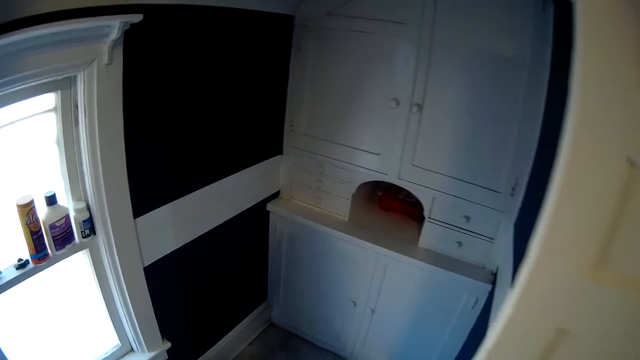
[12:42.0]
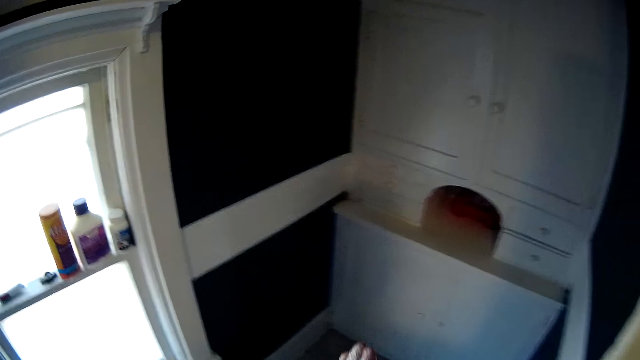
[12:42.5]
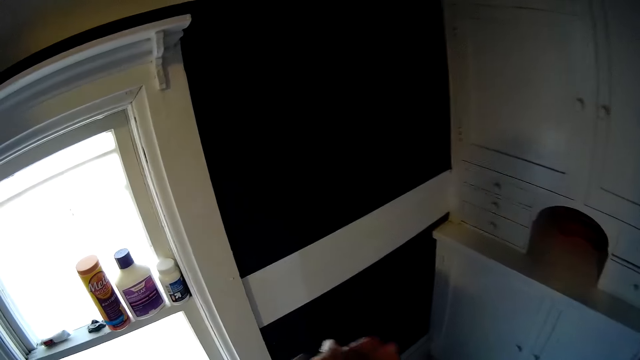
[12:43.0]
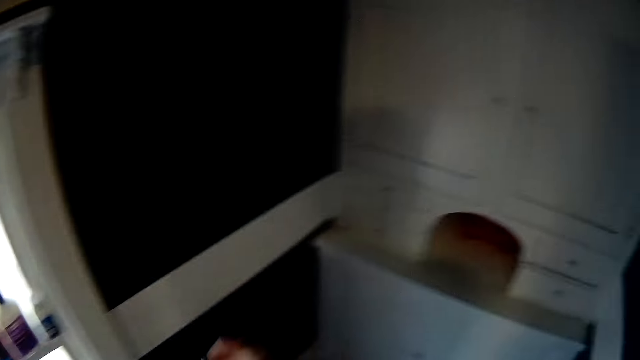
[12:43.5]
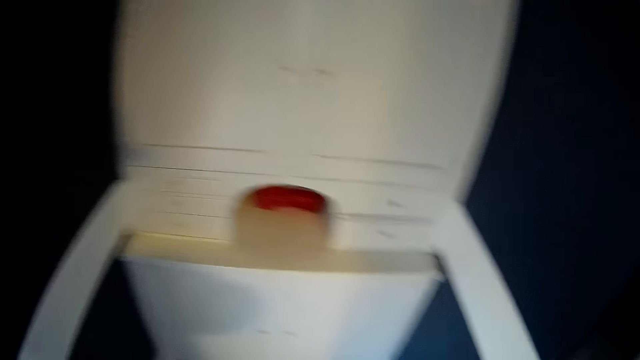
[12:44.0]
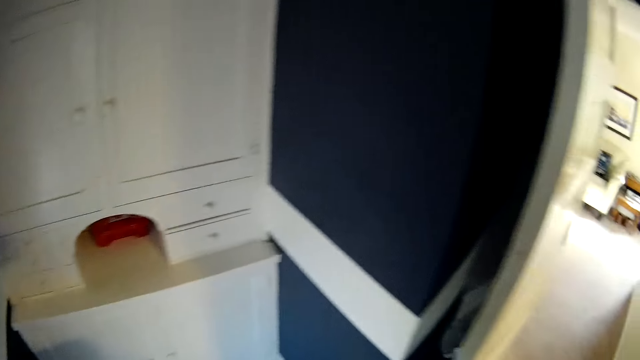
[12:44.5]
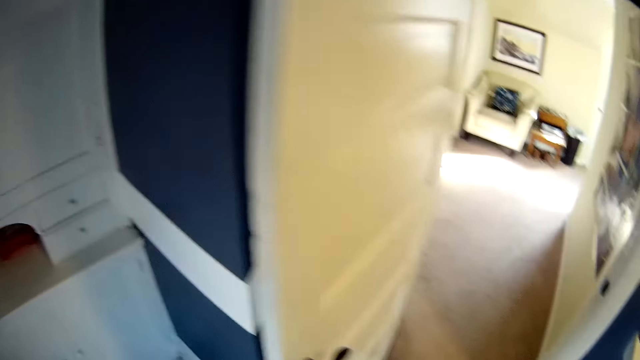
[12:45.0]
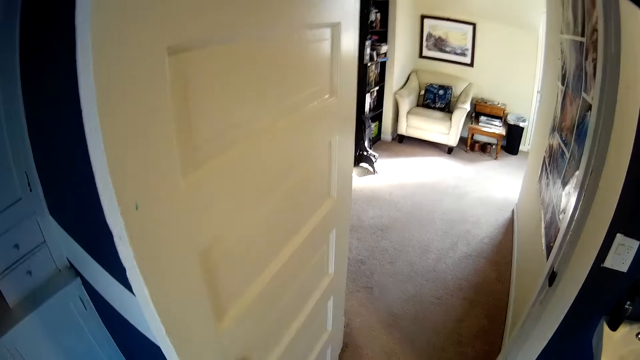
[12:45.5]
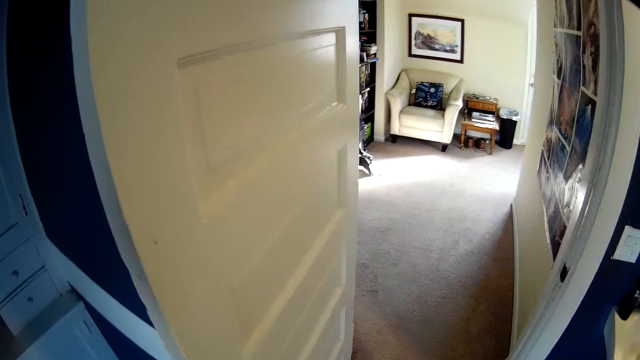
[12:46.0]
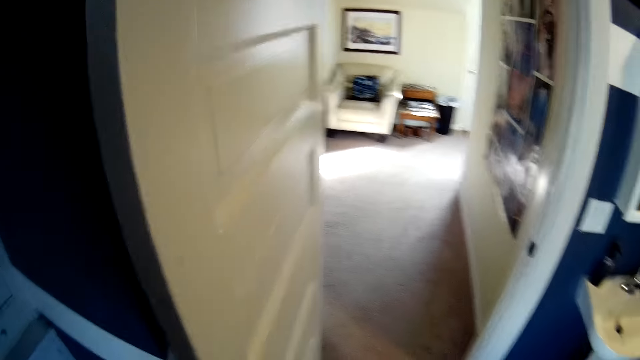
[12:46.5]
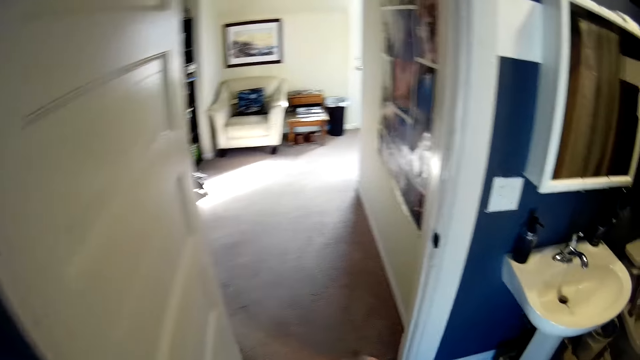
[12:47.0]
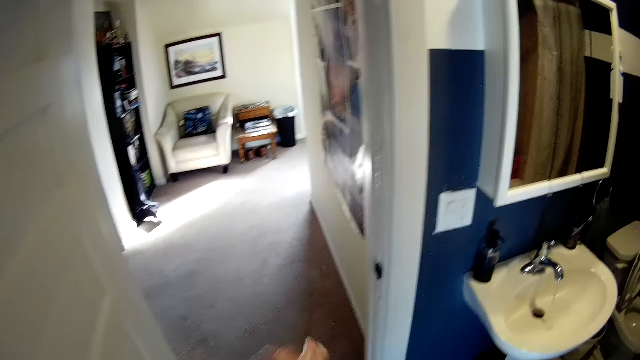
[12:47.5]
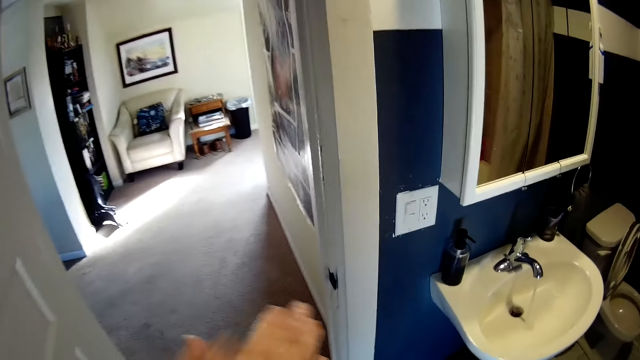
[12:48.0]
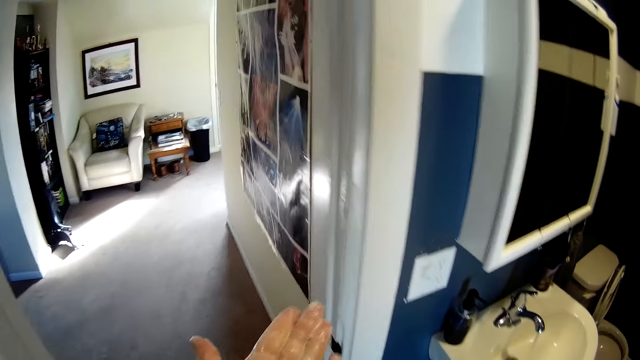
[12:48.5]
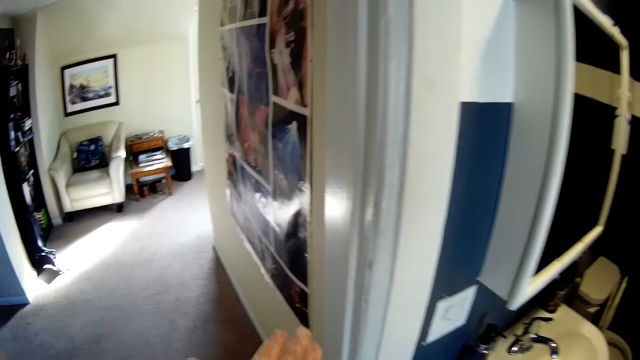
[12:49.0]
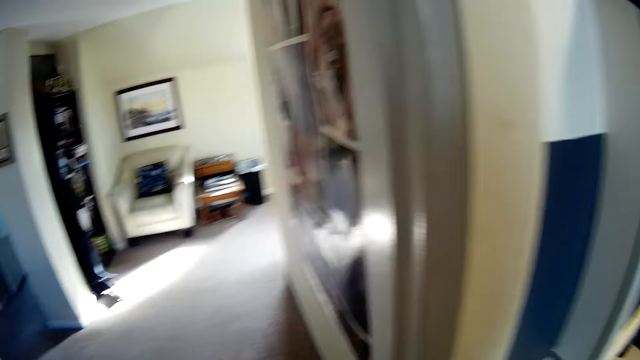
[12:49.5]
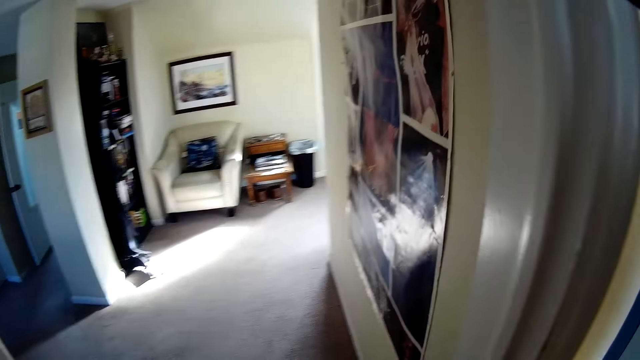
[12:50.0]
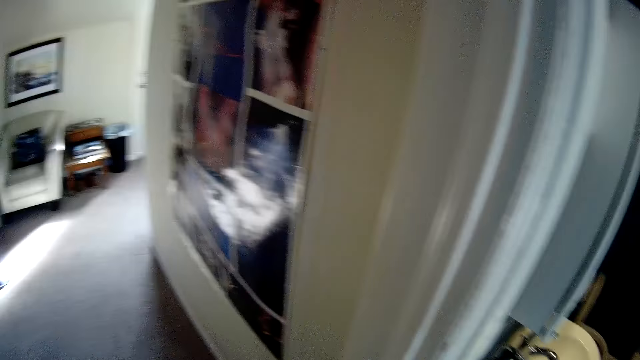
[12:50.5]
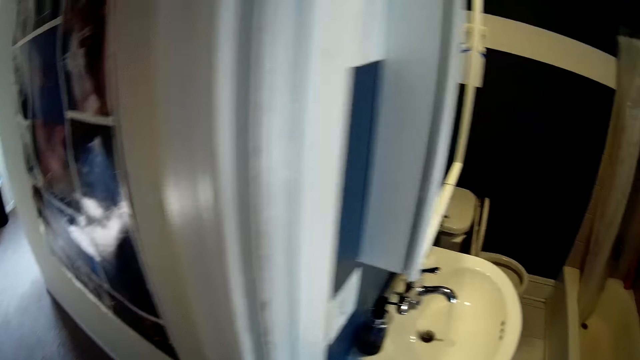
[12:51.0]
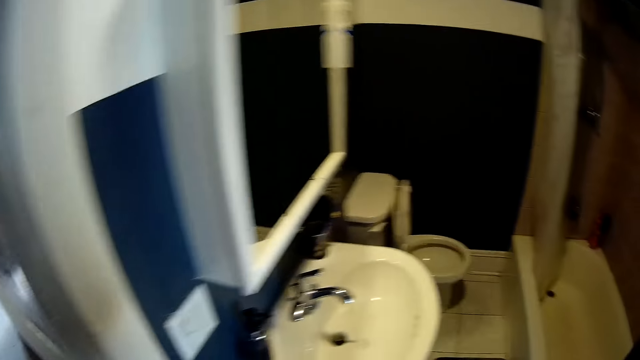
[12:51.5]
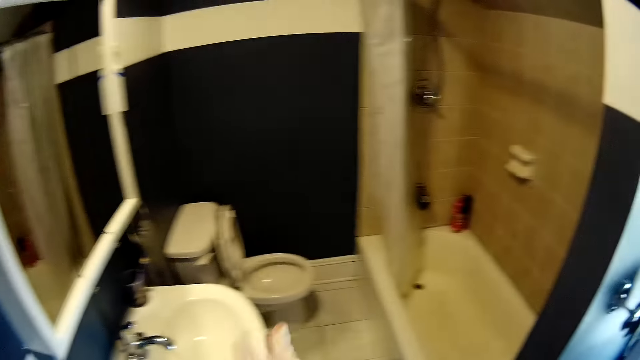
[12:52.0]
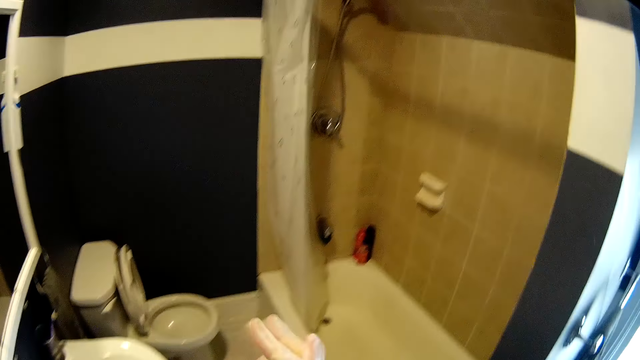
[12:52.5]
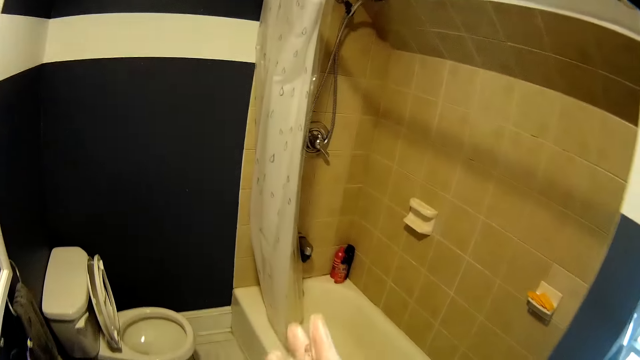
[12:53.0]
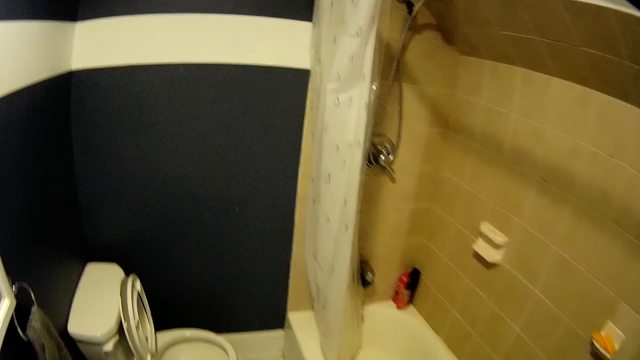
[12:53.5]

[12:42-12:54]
The camera wearer rubs the soap on his palms.

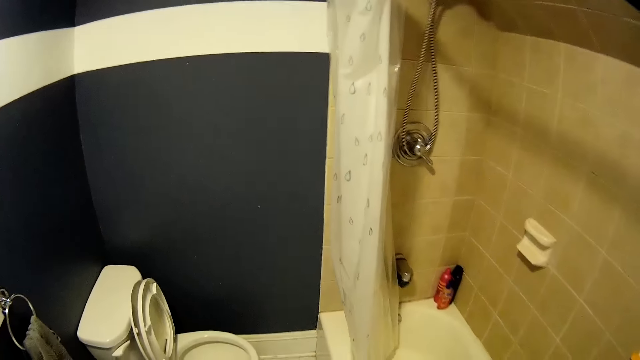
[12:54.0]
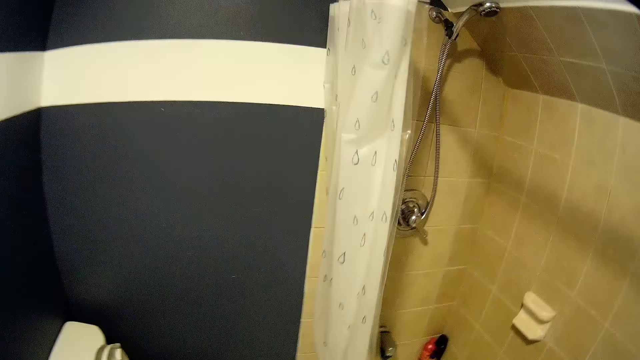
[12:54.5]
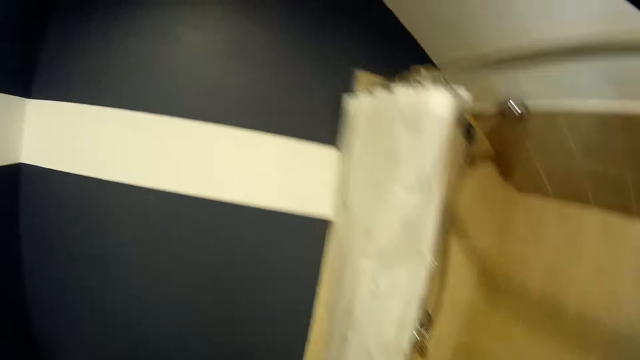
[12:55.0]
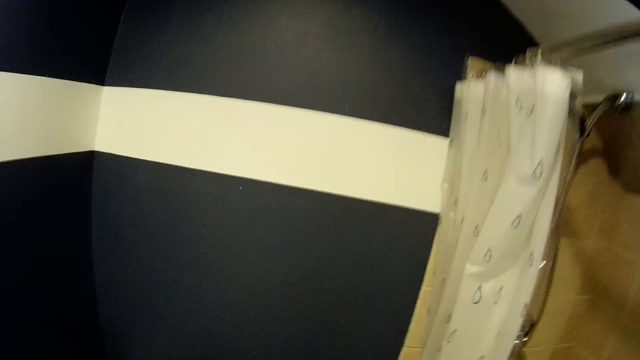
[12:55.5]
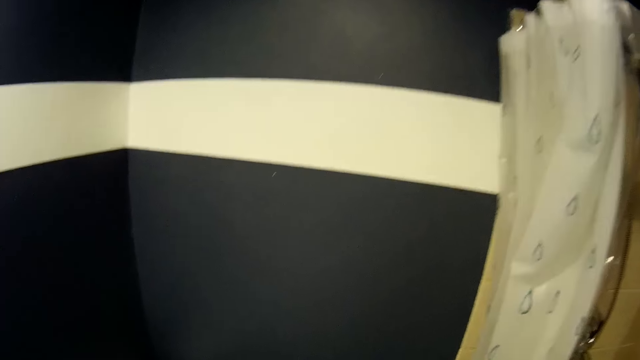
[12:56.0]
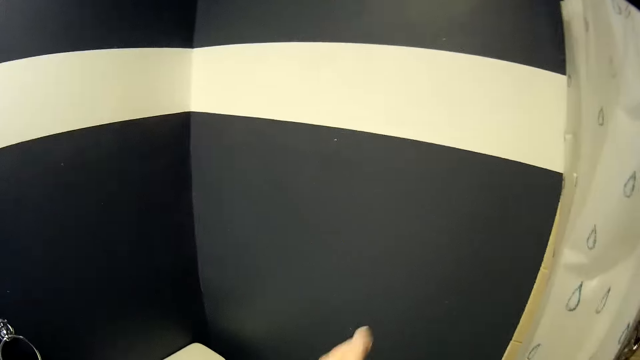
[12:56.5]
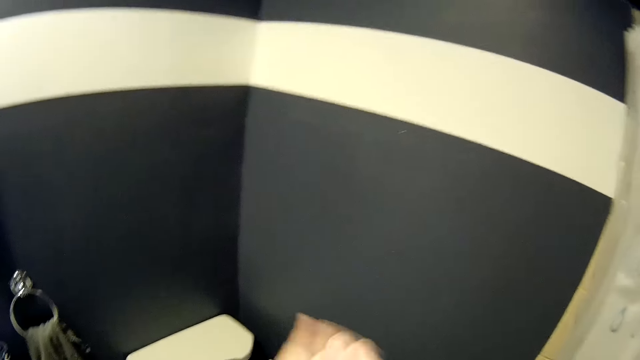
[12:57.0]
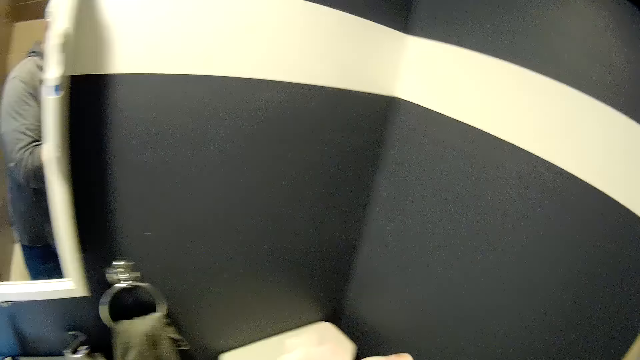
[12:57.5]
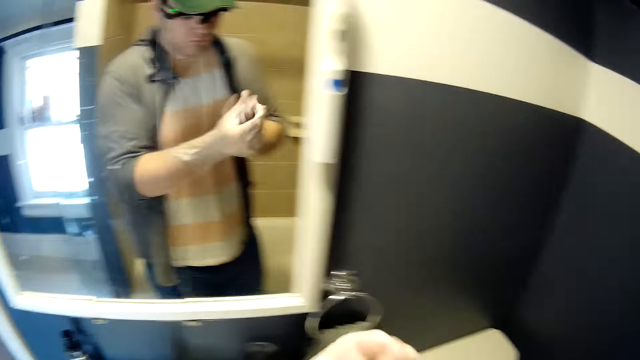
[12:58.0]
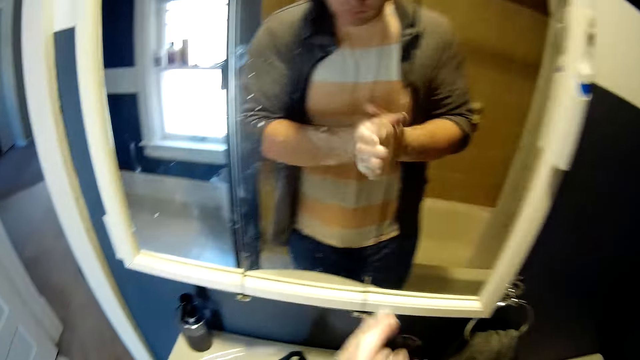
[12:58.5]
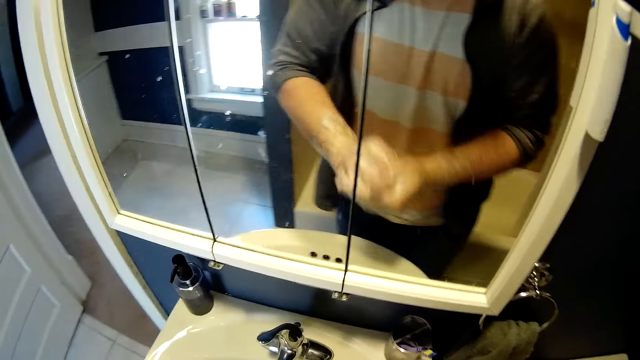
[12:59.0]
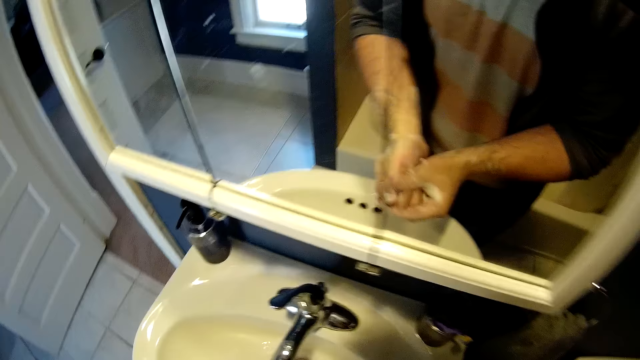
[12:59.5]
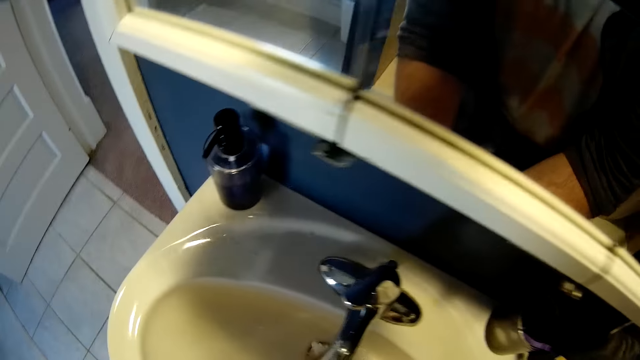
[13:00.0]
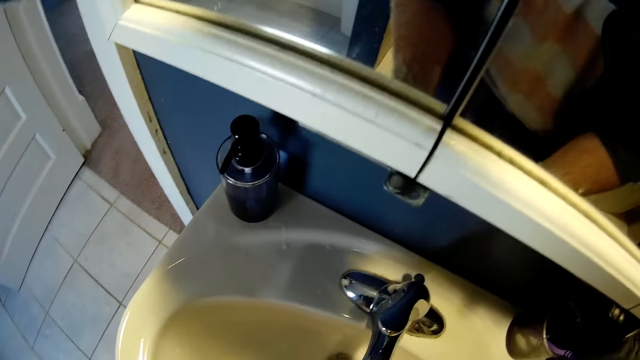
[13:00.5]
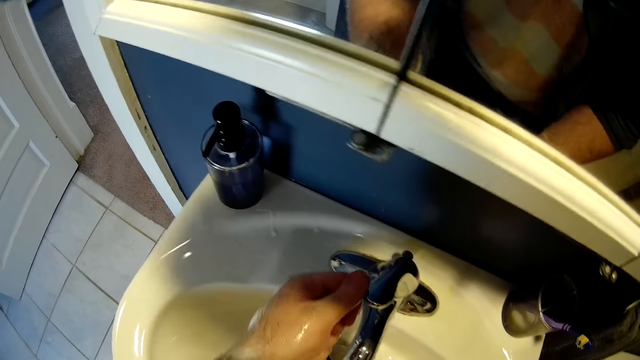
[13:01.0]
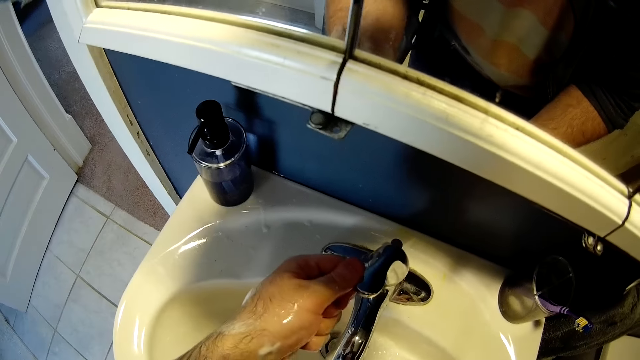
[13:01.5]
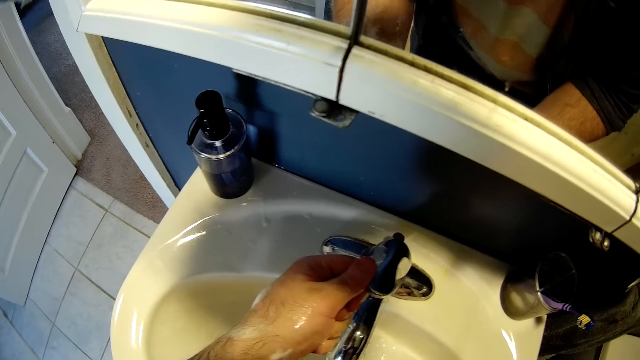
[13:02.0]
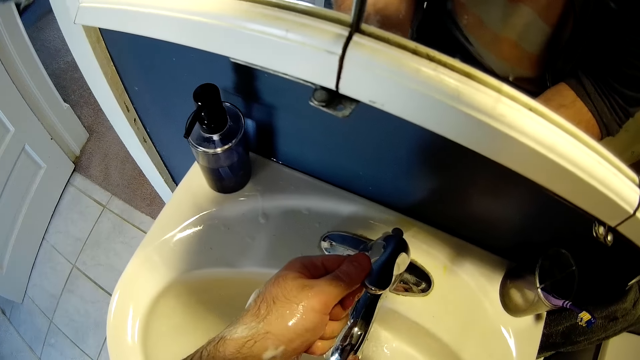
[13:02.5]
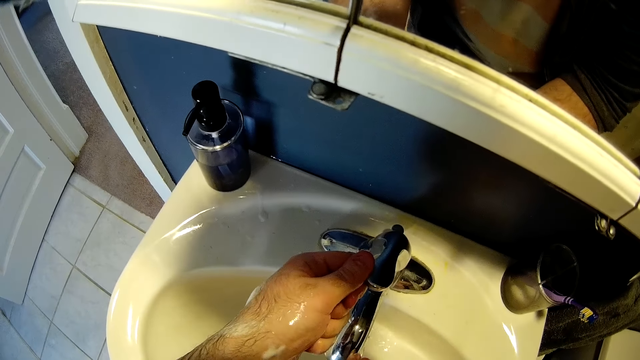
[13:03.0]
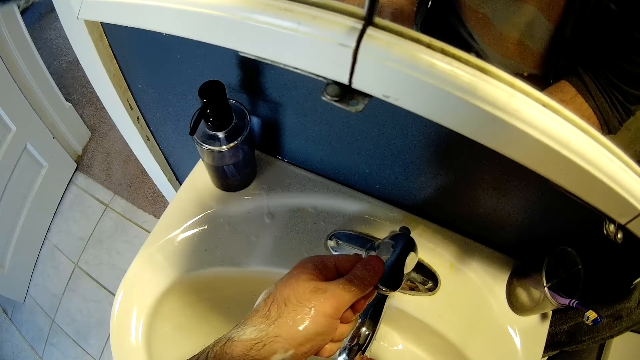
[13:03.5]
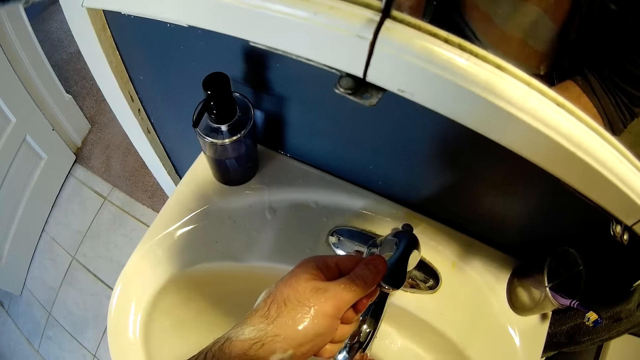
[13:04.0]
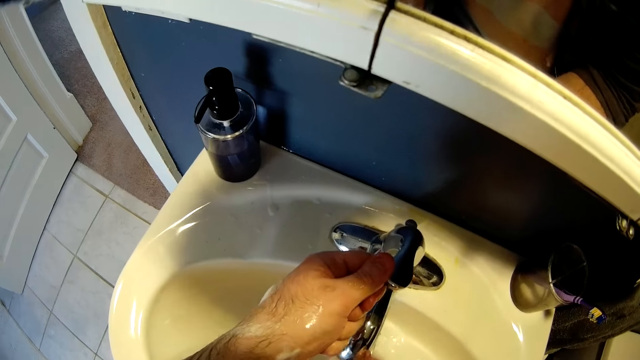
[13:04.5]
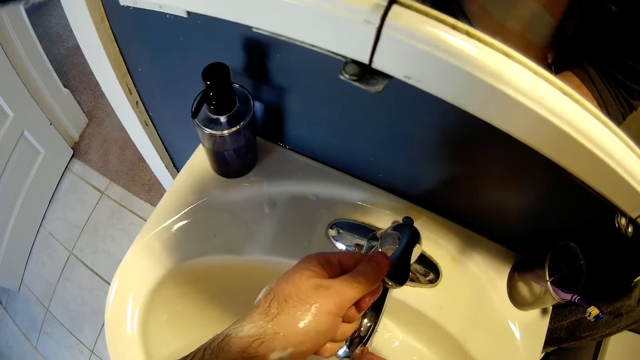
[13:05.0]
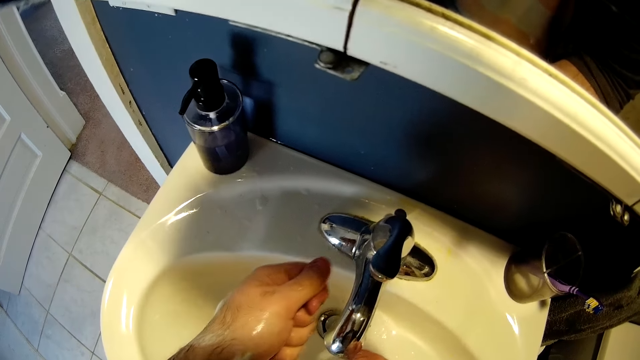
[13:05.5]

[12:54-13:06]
The camera wearer washes his hands with water. He adjusts the tap knob.
